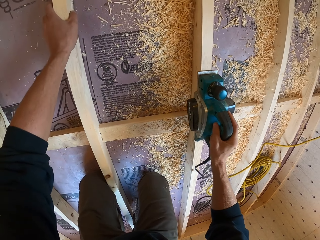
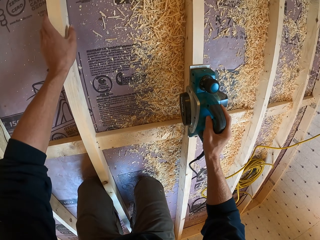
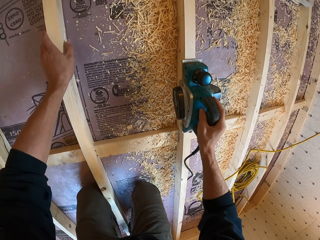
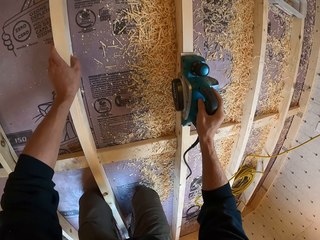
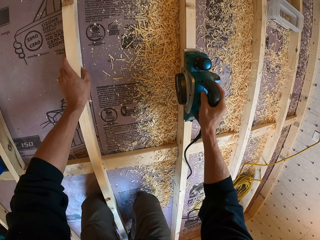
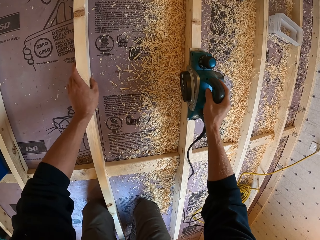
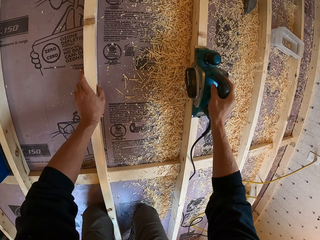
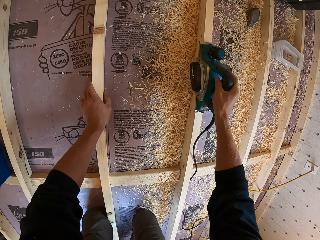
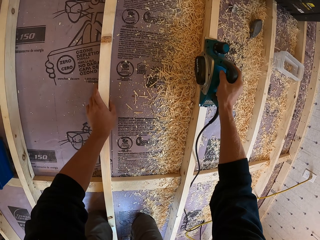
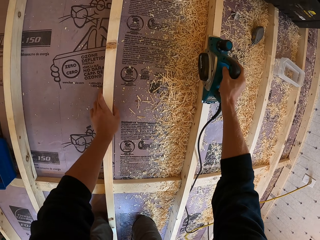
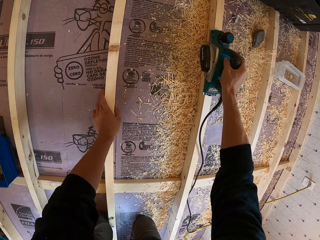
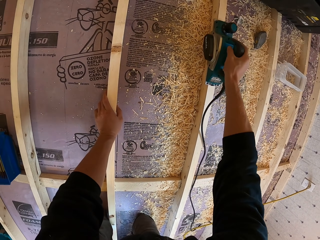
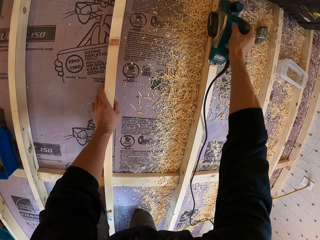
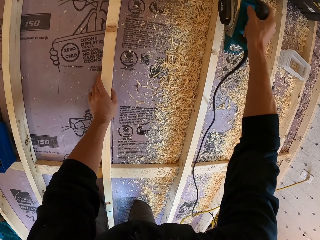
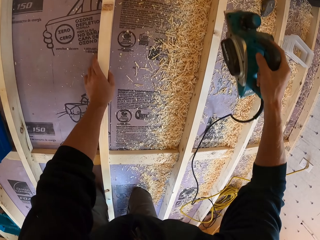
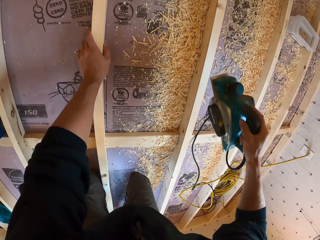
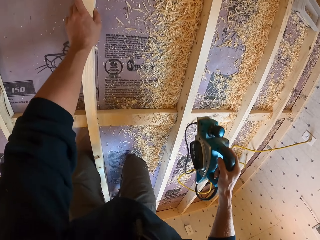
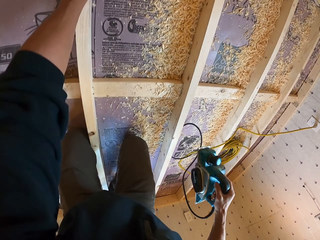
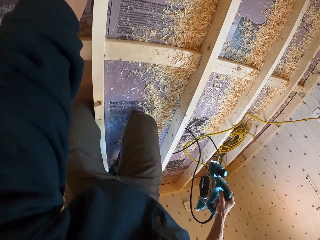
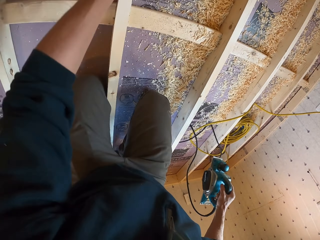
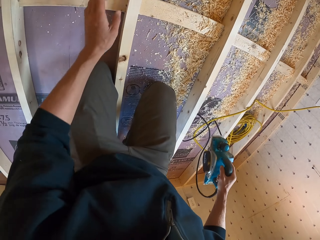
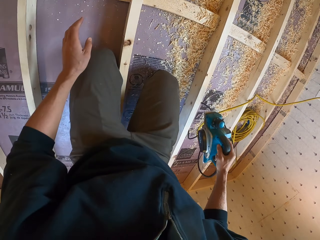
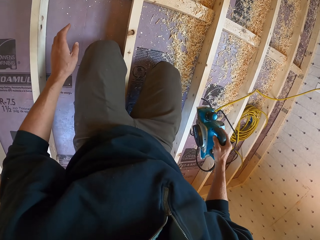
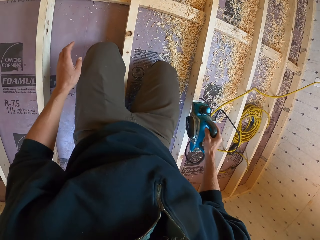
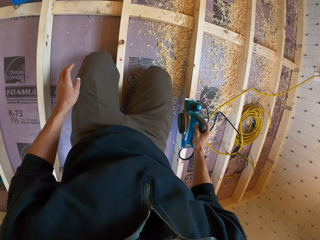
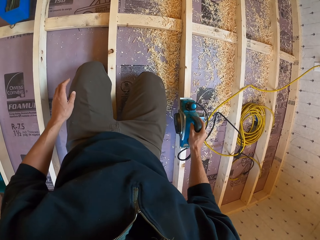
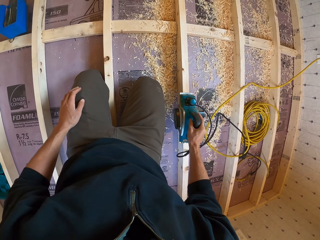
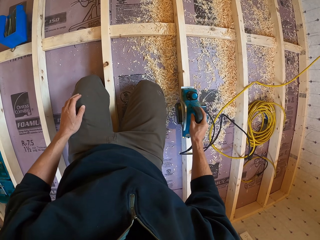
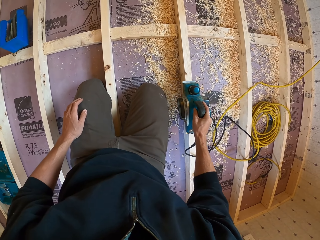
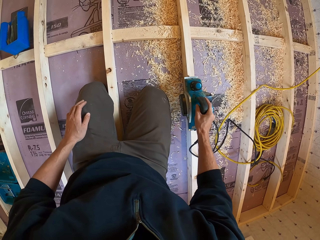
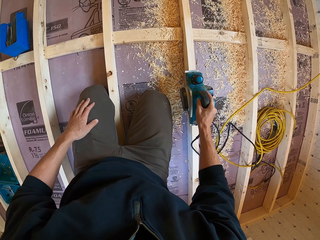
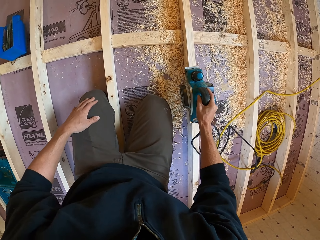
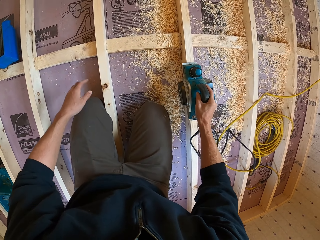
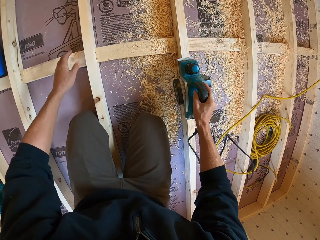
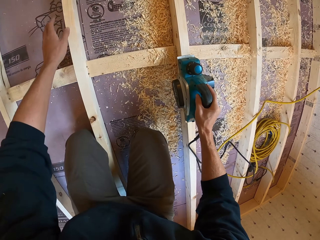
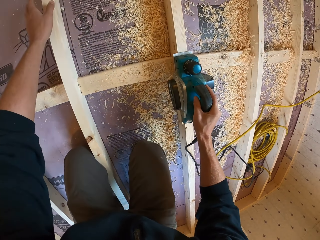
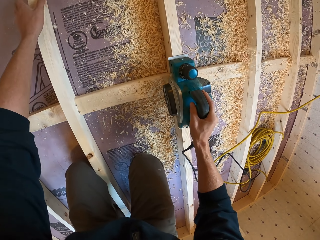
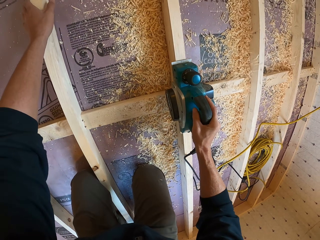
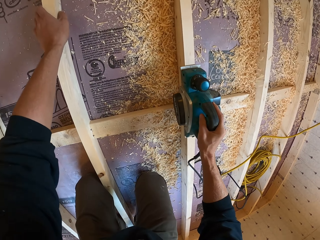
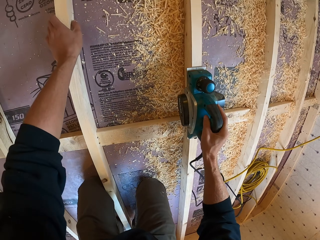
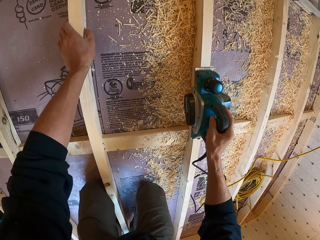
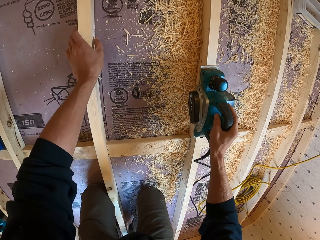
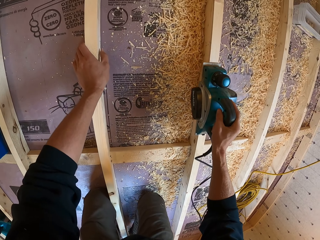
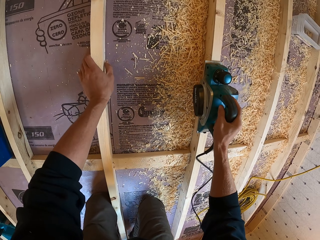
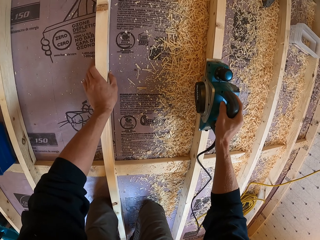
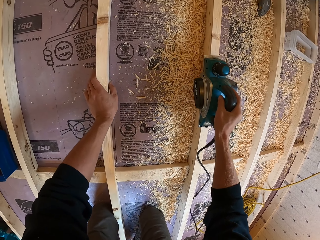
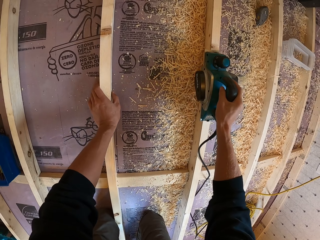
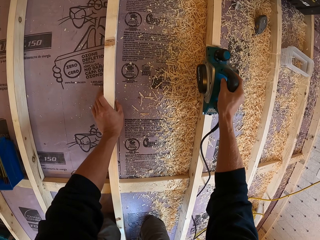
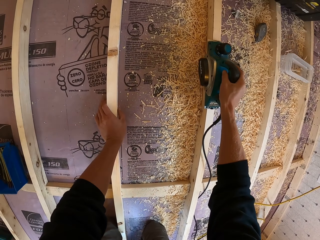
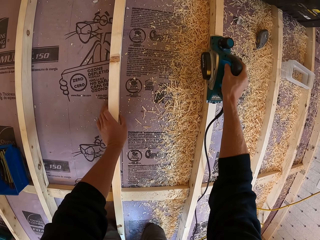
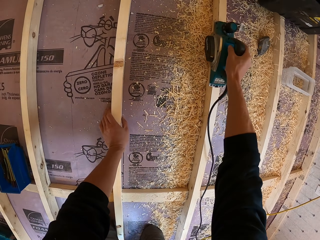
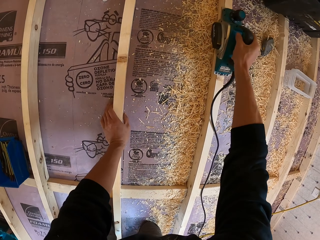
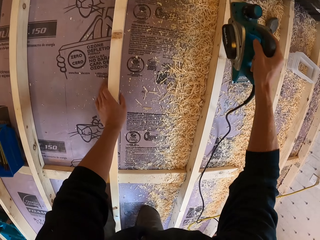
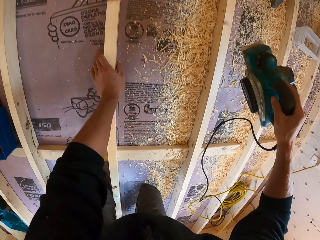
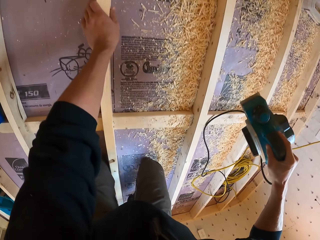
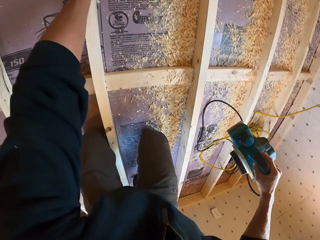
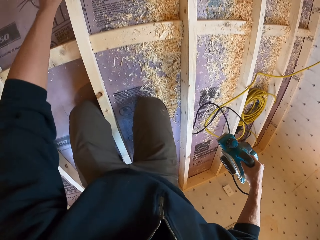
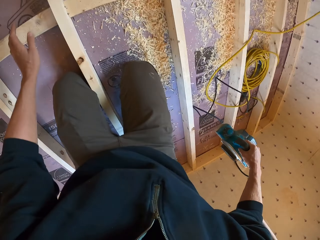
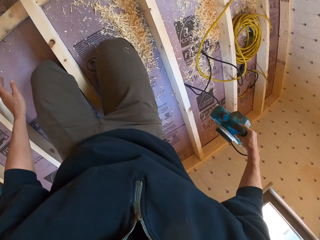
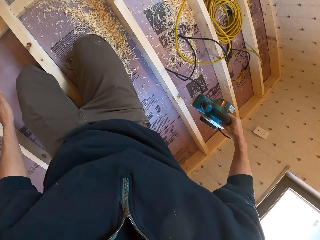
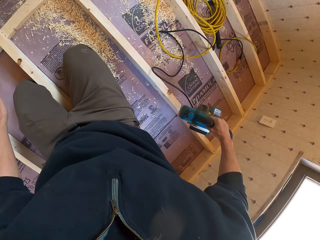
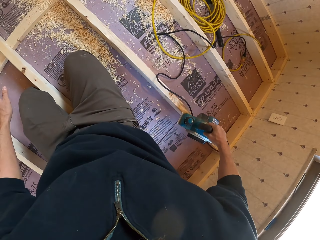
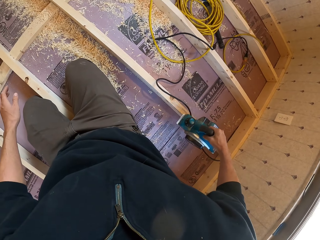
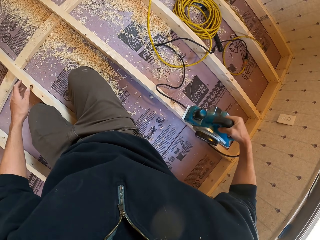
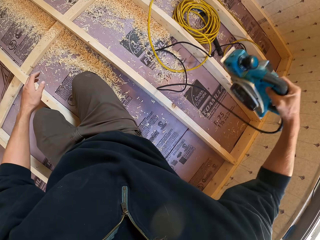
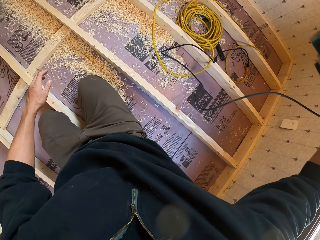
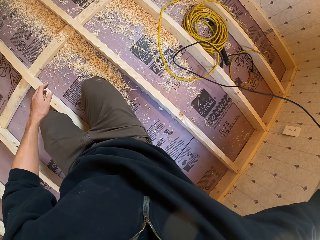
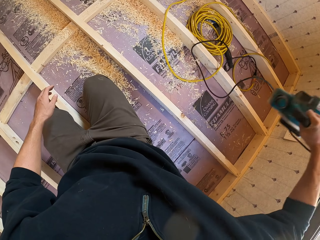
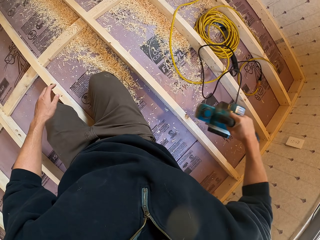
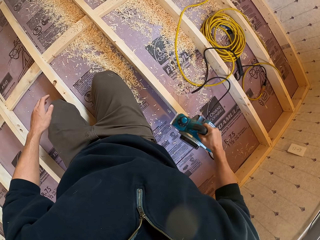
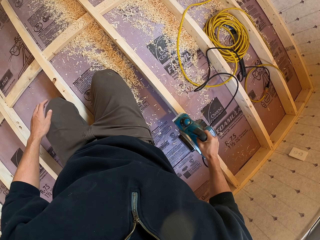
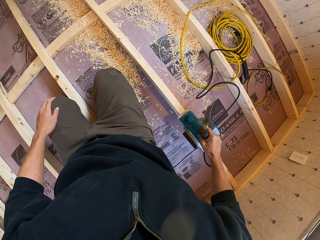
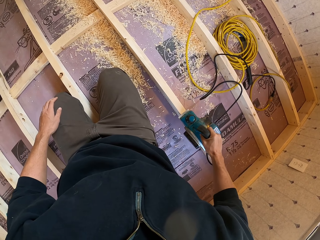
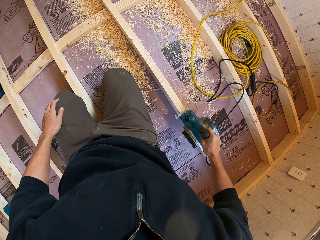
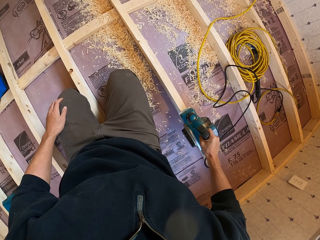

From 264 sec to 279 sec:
The camera wearer smoothens the wood with an electric planer. They lift up the electric planer. They smoothen the wood with the electric planer. They hold the wooden foundation. They smoothen the wood with the electric planer. They lift up the electric planer. They smoothen the wood with the electric planer.

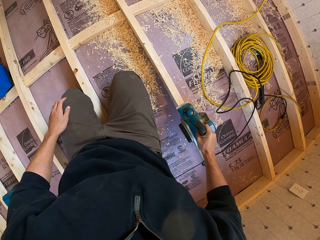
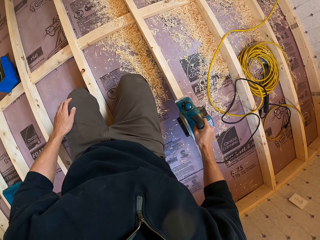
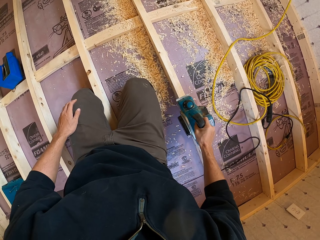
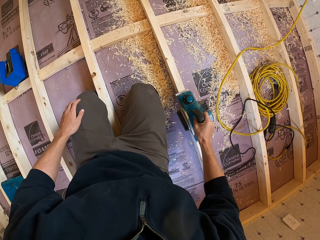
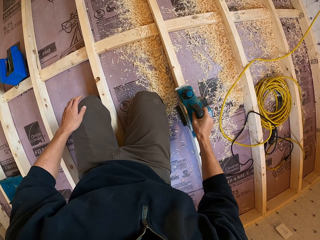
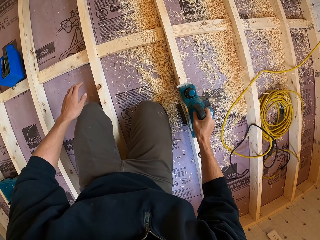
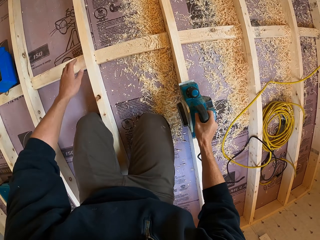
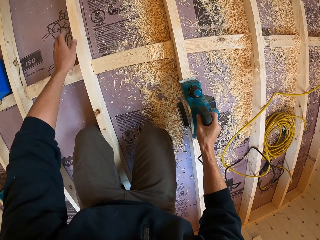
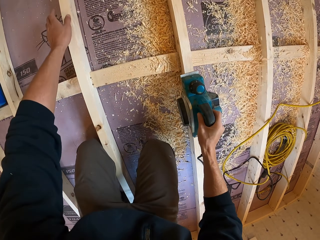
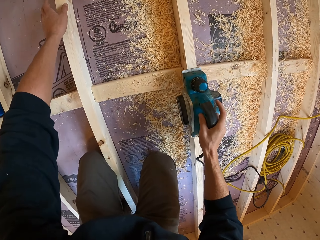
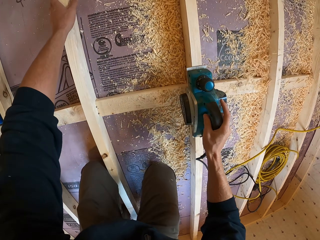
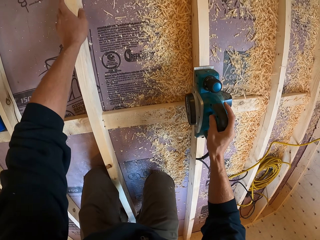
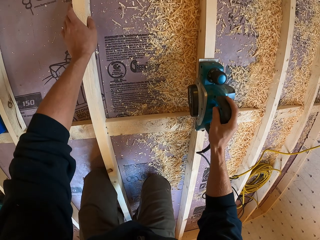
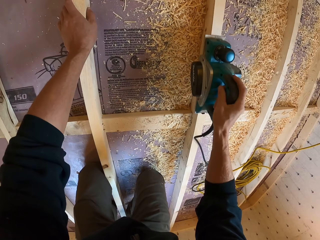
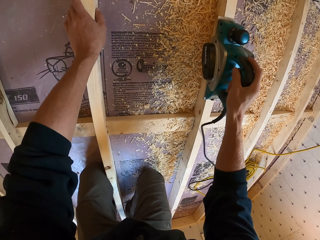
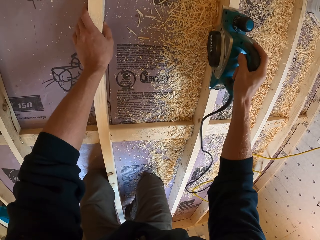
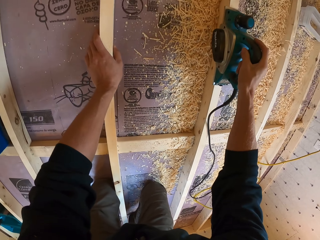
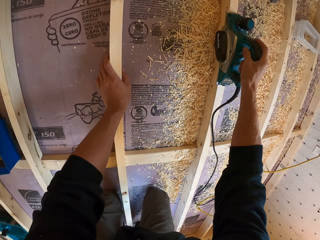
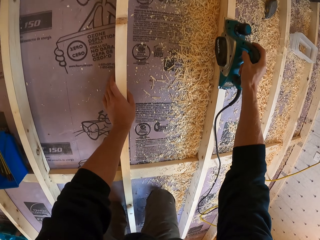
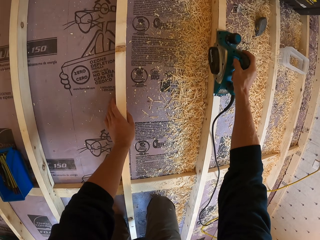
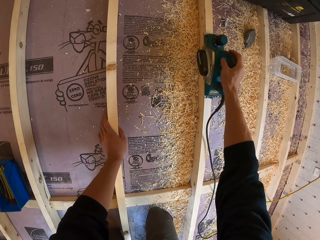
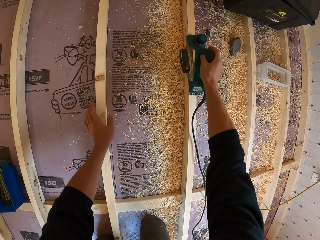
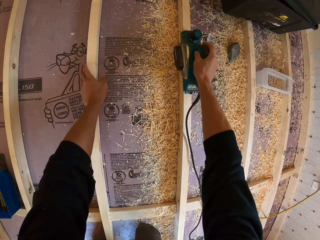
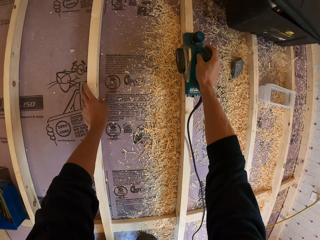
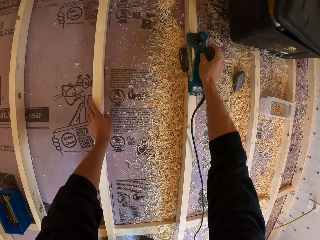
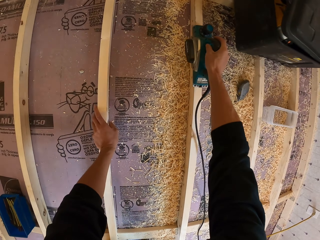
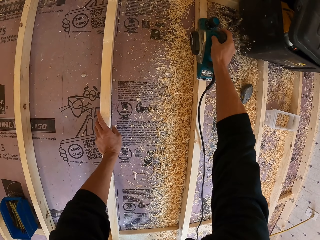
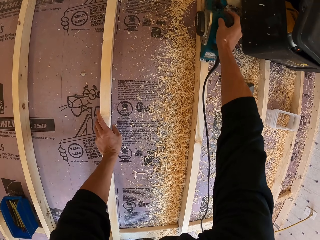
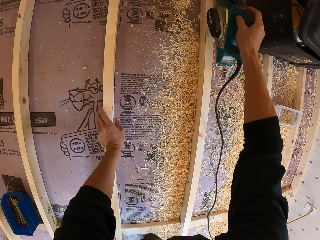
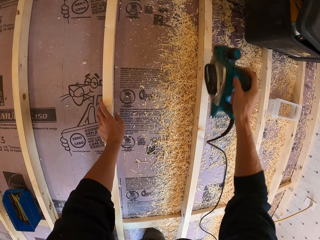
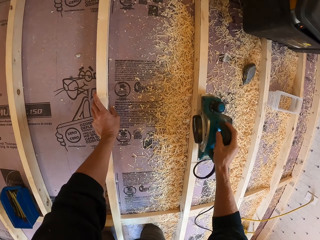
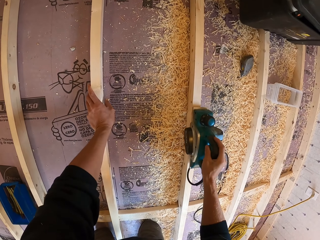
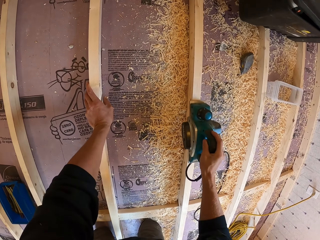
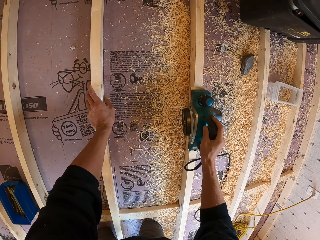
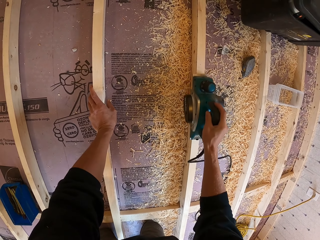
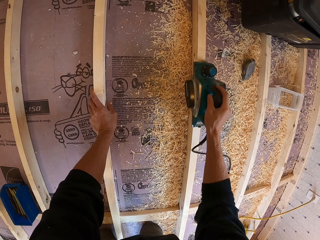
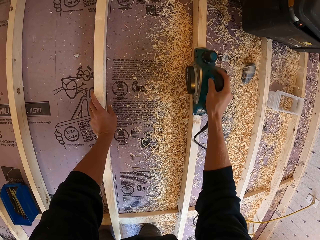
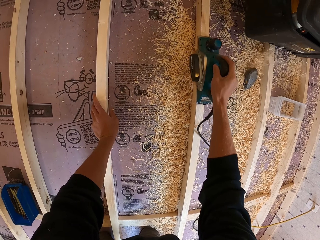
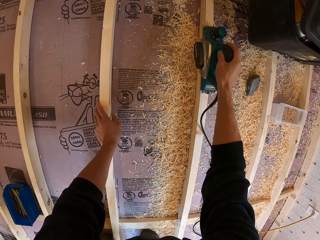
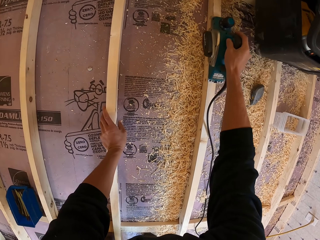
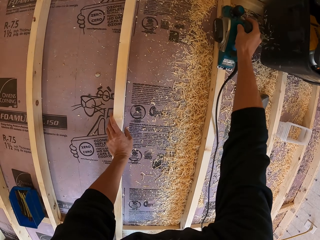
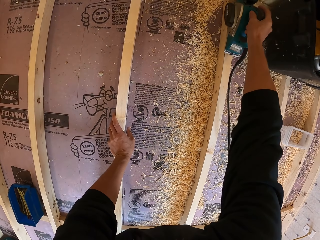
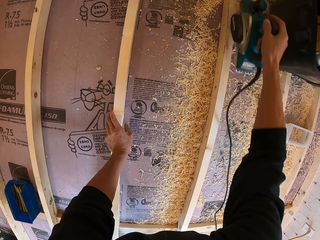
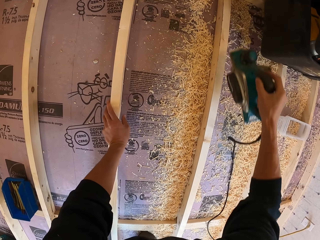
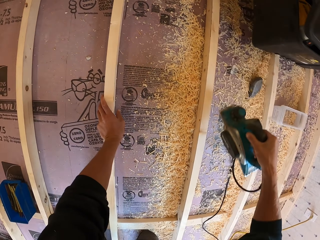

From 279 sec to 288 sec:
The camera wearer holds the wooden foundation and smoothens the wood with an electric planer. They lift up the electric planer. They smoothen the wood.
